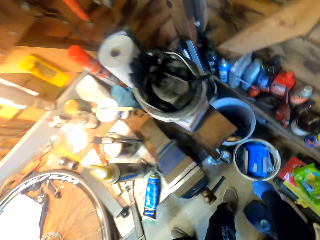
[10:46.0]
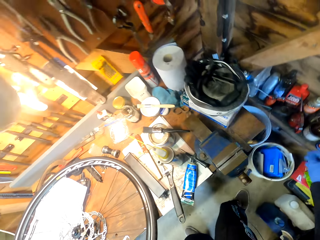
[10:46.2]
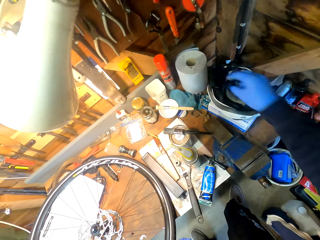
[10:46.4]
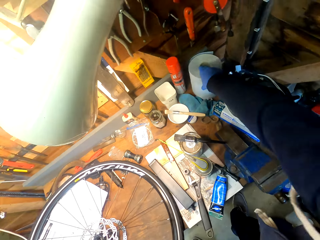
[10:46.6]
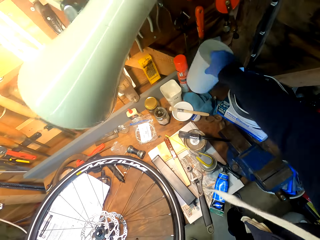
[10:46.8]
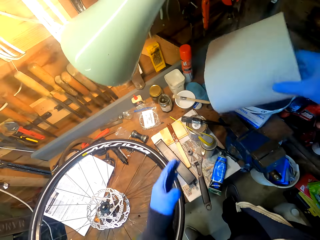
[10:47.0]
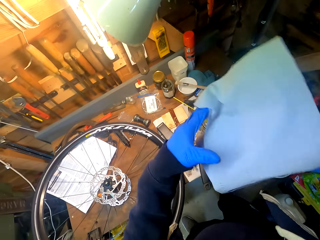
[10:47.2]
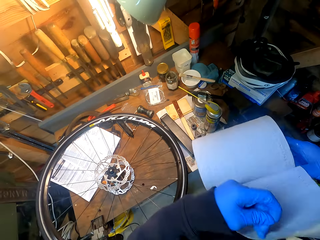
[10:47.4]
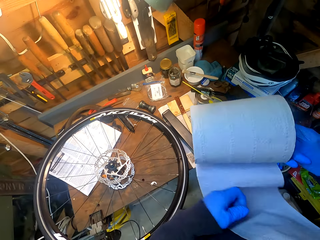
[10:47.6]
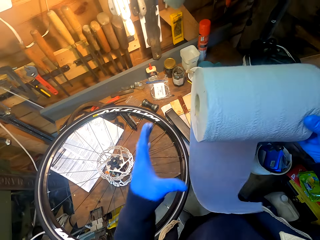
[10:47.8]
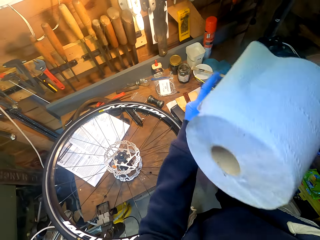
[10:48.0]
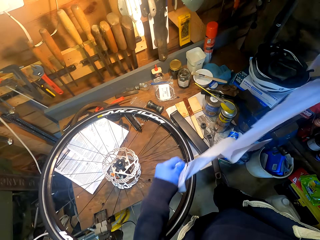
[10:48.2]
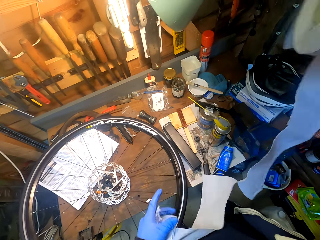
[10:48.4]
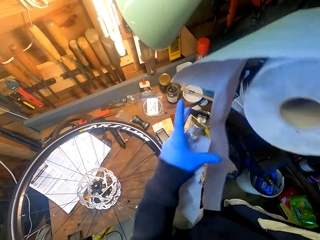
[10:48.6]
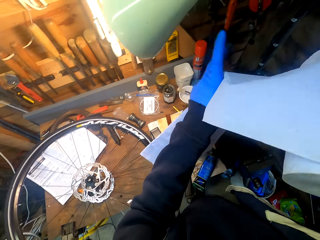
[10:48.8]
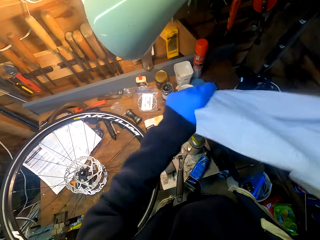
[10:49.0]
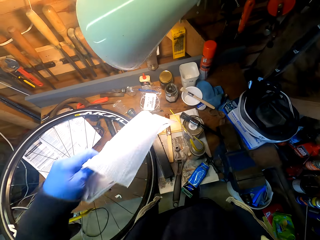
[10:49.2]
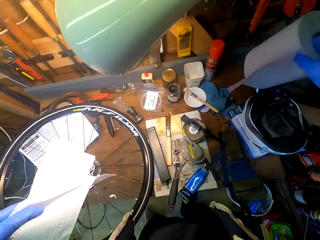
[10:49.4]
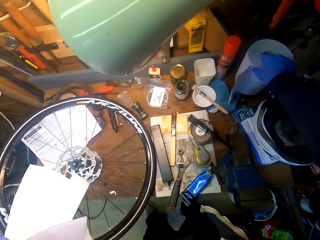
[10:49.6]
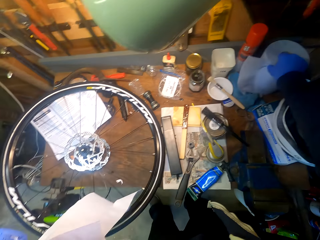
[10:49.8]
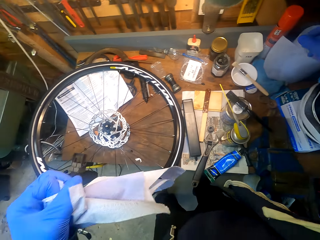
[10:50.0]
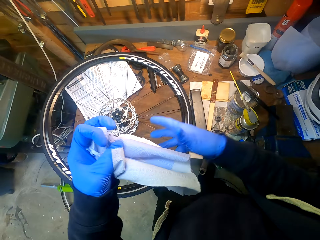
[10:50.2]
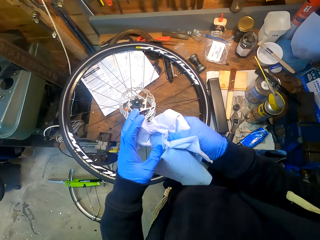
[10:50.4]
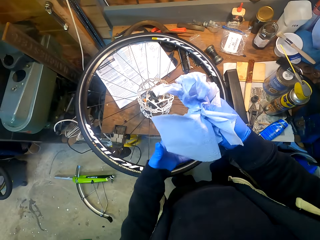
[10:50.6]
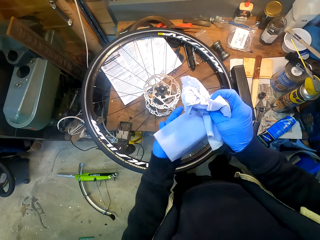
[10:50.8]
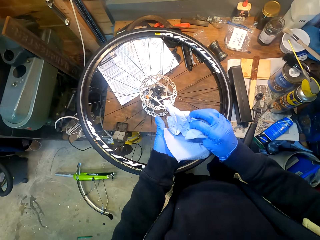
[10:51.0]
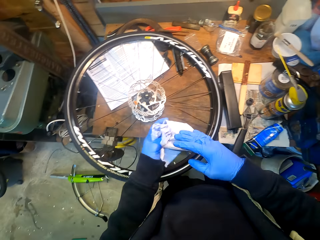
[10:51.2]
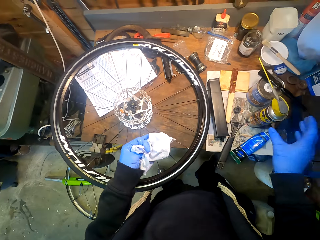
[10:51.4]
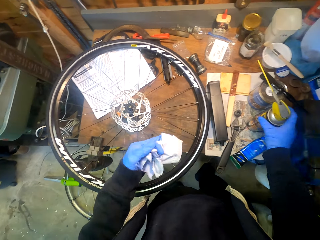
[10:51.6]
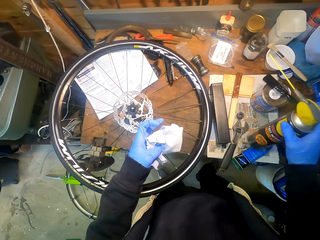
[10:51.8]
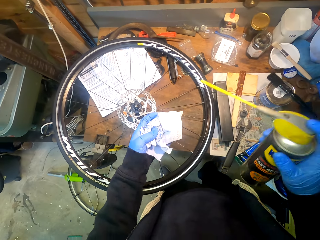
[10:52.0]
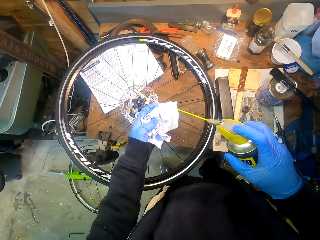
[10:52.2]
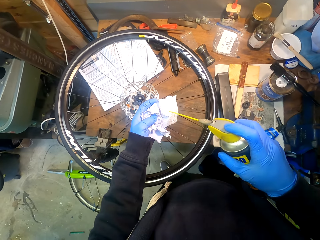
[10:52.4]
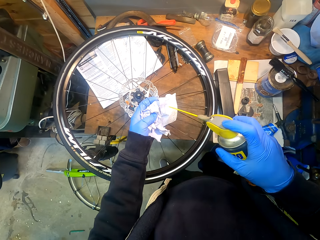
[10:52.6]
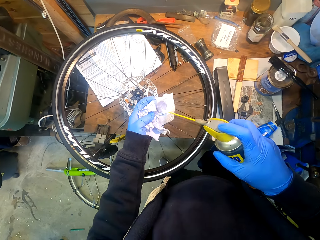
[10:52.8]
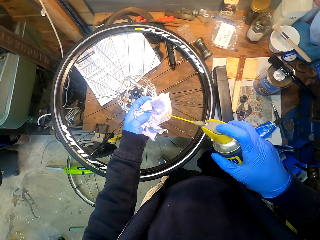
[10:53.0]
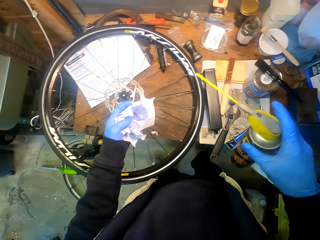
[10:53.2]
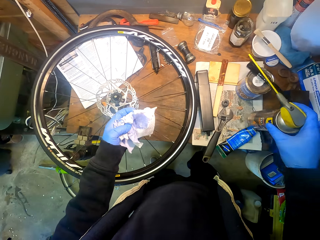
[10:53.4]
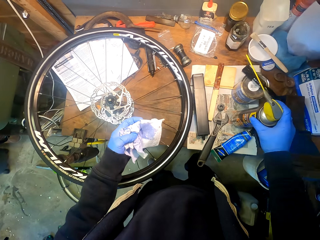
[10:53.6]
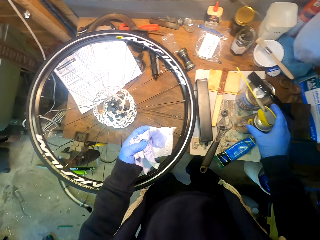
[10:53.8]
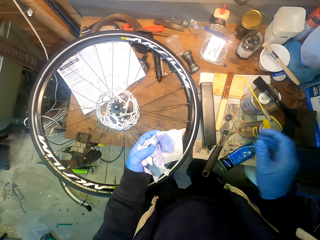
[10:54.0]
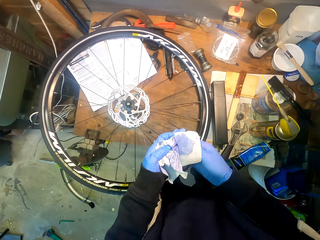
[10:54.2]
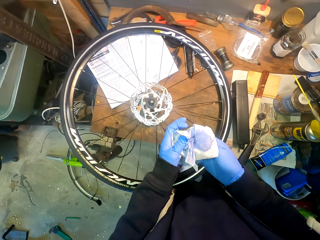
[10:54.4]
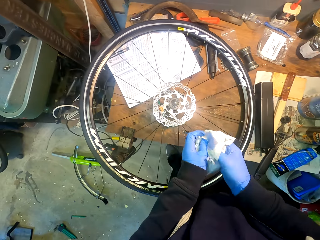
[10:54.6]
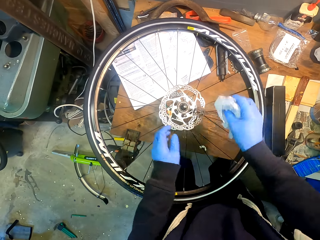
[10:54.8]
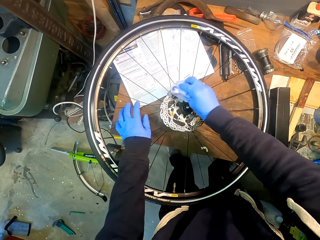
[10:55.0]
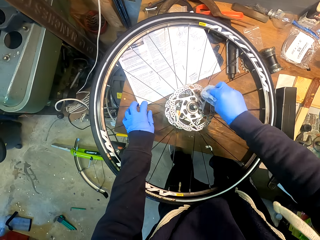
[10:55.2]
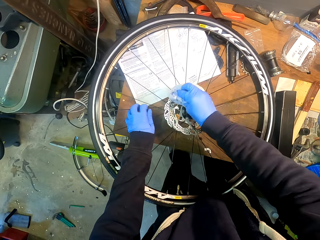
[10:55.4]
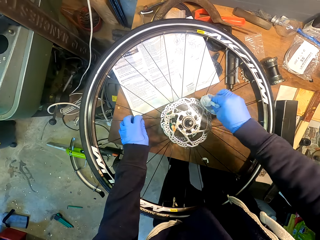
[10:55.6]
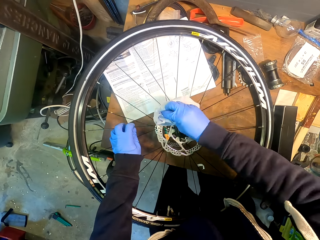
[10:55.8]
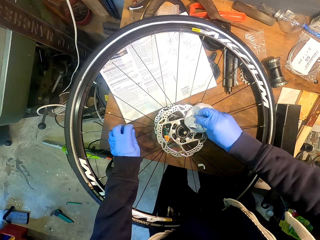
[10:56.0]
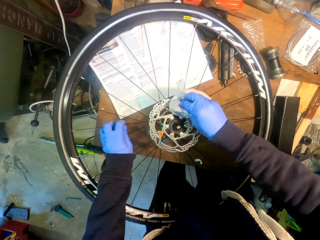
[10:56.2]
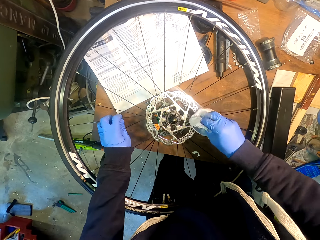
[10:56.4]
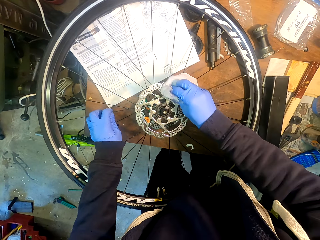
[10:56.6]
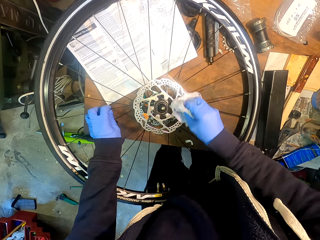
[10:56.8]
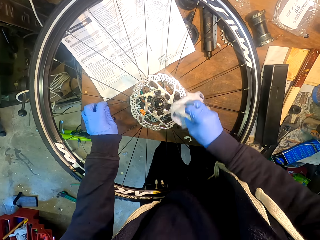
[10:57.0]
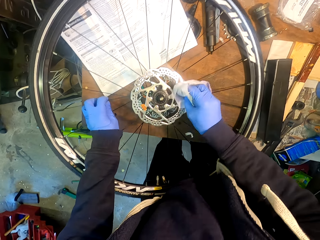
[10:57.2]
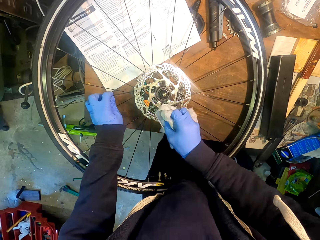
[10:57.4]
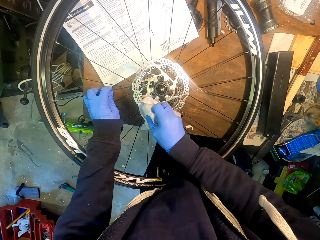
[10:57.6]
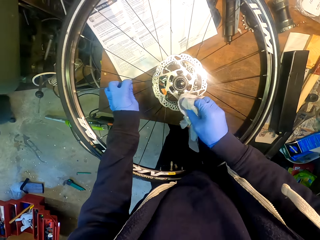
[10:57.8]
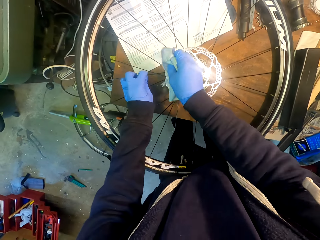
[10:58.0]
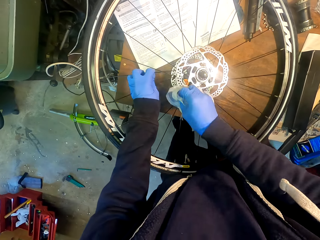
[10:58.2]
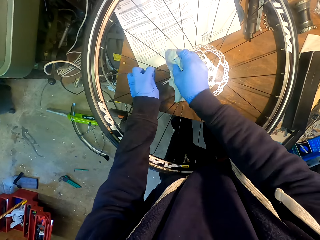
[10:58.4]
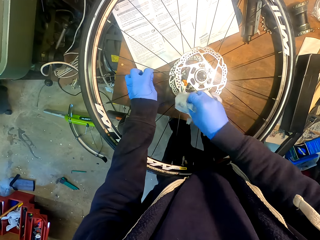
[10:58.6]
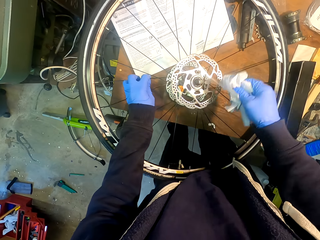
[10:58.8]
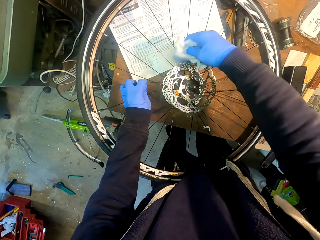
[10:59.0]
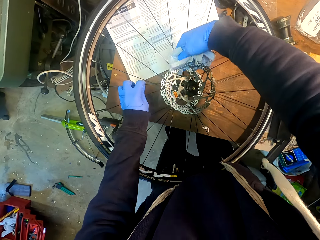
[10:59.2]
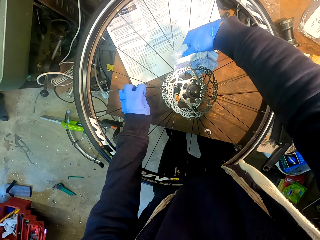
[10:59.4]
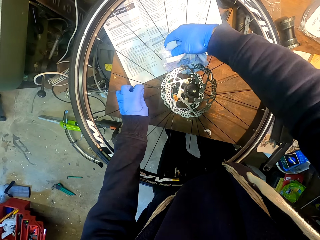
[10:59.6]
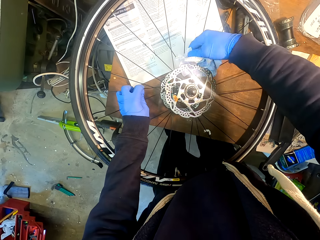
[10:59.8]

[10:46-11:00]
The camera wearer picks up a roll of tissue paper from a table. They unroll a piece of tissue paper. They put down the roll of tissue paper on the table. They fold the piece of tissue paper. They pick up a bottle from the table. They spread a liquid on the piece of tissue paper. They put down the bottle on the table. They wipe a gear wheel with the piece of tissue paper.

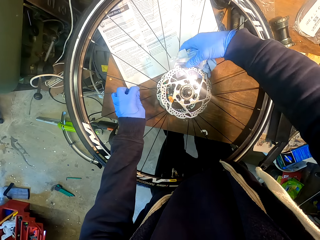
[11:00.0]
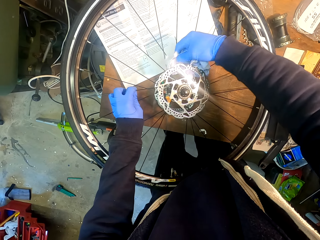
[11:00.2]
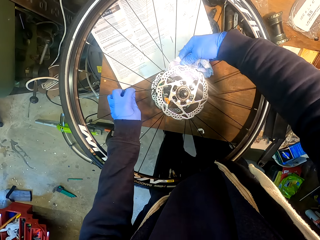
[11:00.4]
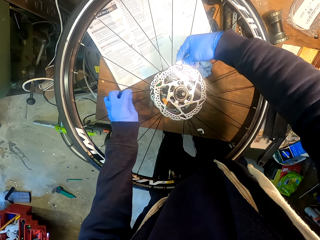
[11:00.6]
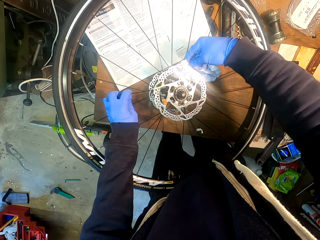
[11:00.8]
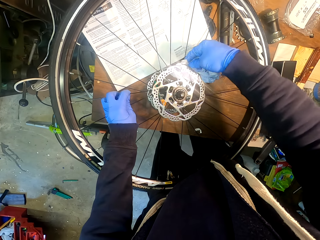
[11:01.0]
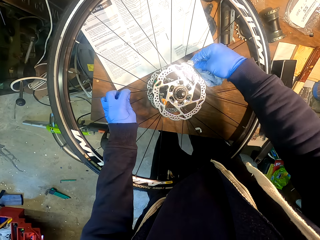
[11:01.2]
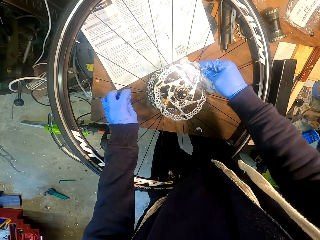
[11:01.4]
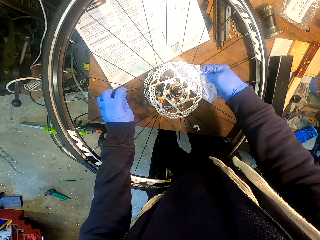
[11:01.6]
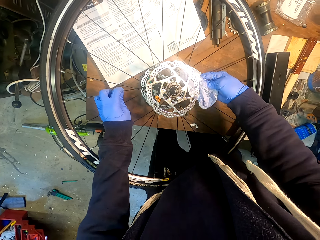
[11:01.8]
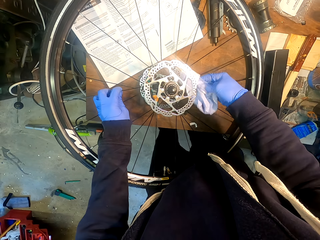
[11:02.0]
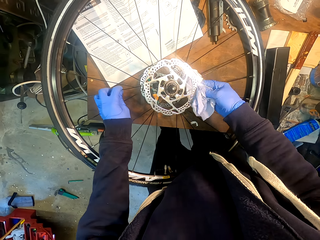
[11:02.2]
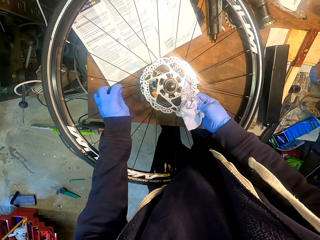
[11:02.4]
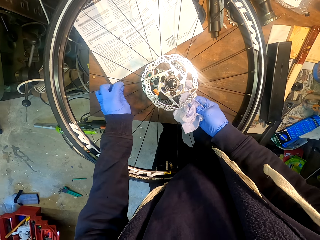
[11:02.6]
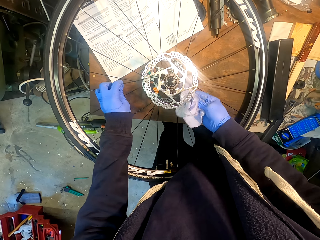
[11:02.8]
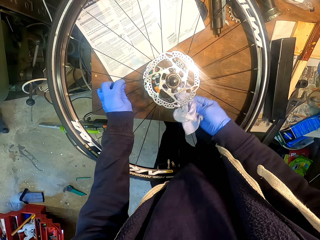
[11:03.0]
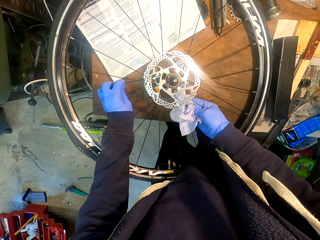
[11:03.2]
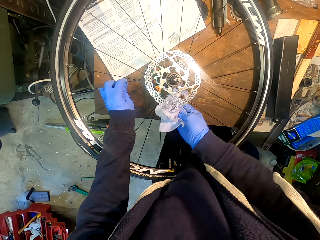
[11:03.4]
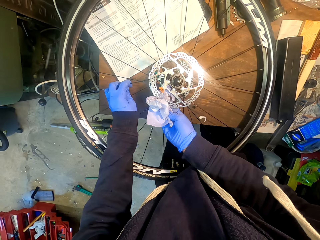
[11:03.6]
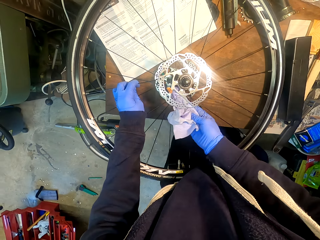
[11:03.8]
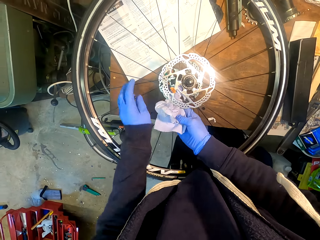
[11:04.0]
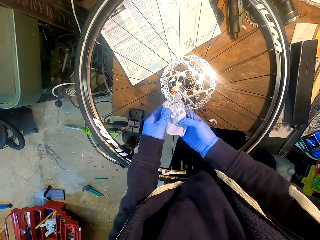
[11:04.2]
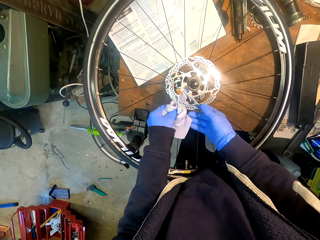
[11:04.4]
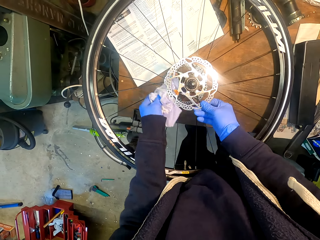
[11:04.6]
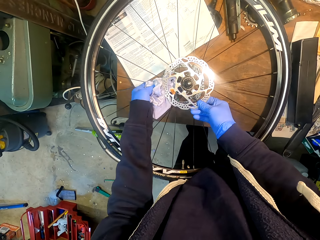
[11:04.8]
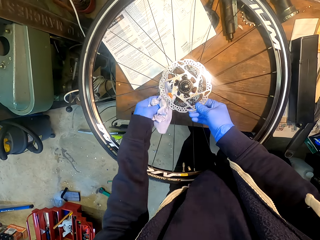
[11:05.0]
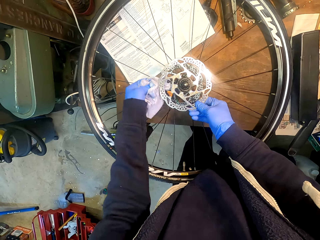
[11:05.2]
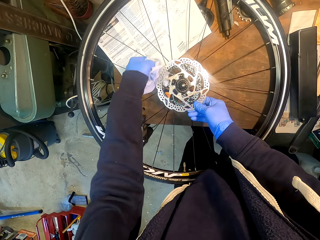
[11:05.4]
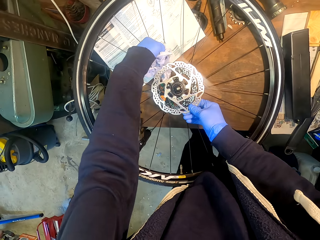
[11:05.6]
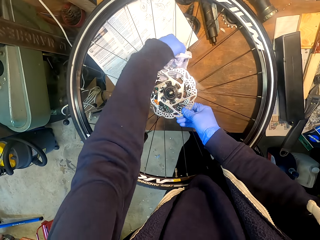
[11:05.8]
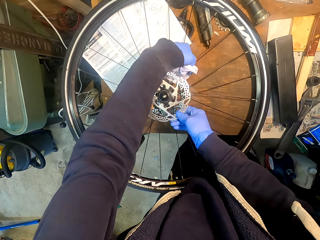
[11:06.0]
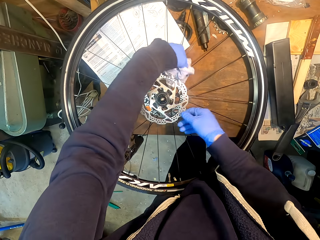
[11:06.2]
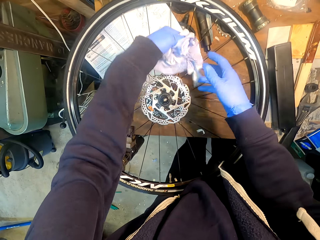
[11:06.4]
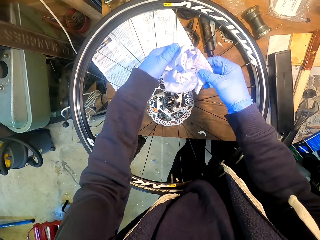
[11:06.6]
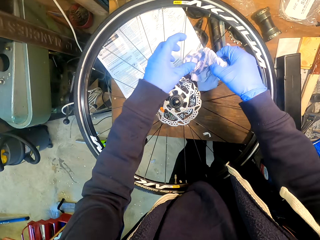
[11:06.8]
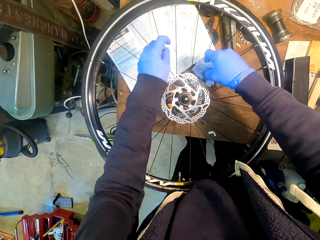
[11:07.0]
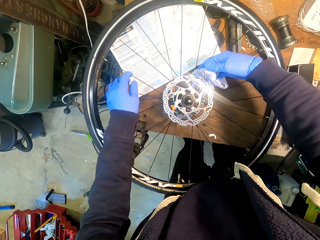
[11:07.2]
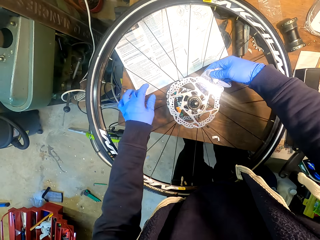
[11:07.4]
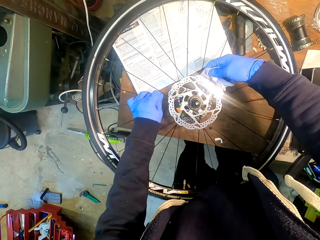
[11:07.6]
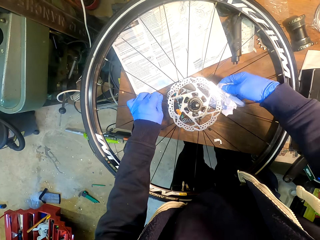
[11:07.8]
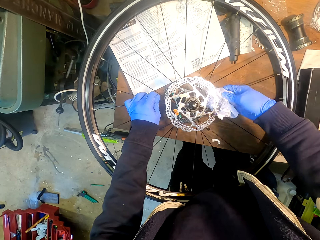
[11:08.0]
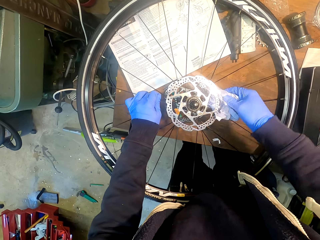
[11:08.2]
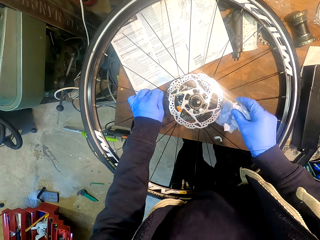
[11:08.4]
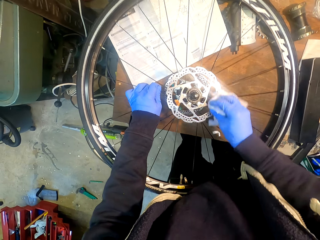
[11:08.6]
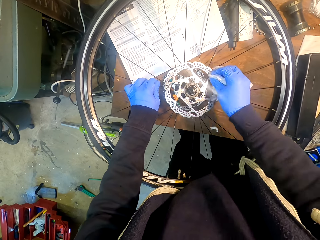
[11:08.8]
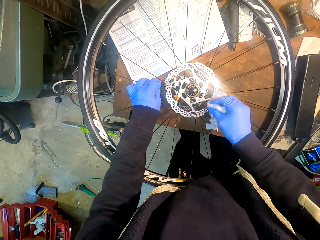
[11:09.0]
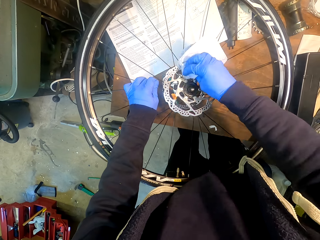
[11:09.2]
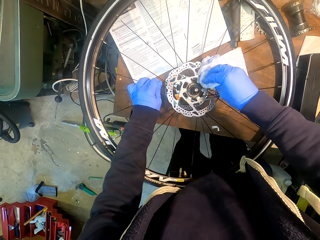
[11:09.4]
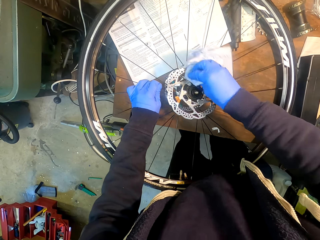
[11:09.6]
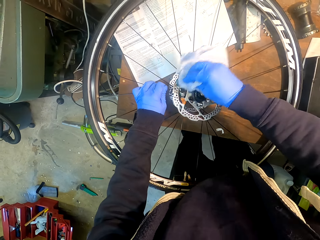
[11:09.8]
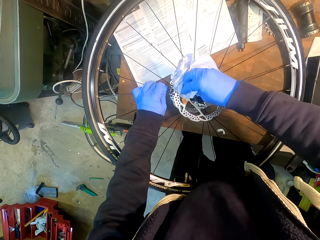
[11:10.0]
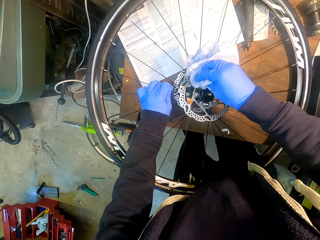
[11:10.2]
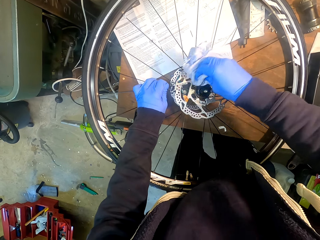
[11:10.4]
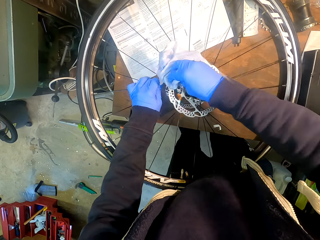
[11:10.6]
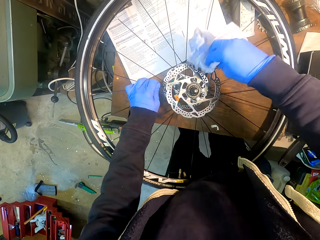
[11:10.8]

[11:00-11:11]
The camera wearer adjusts a piece of tissue paper on a gear wheel. They wipe the gear wheel with the piece of tissue paper.
